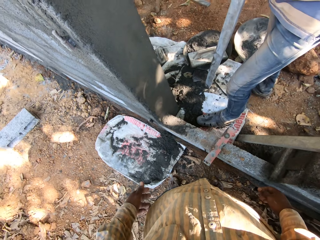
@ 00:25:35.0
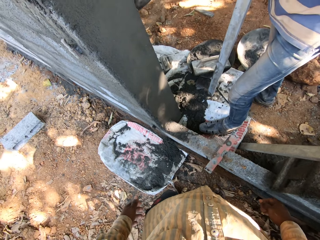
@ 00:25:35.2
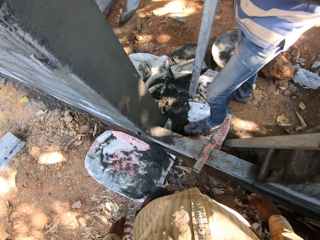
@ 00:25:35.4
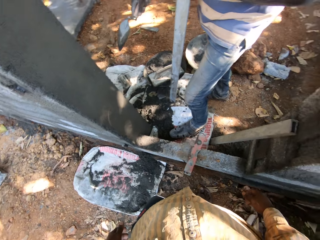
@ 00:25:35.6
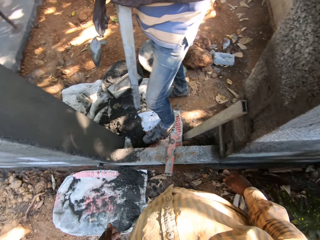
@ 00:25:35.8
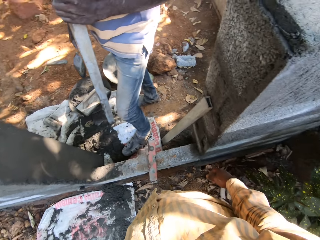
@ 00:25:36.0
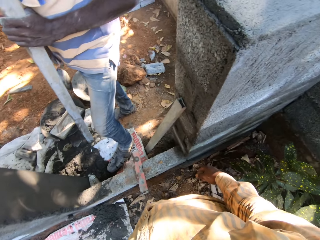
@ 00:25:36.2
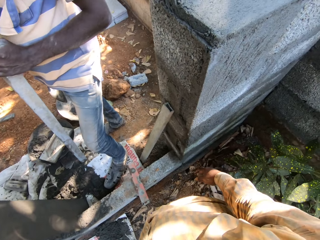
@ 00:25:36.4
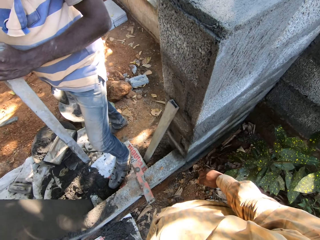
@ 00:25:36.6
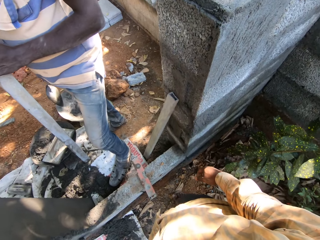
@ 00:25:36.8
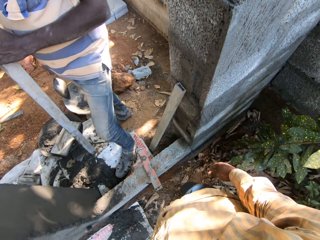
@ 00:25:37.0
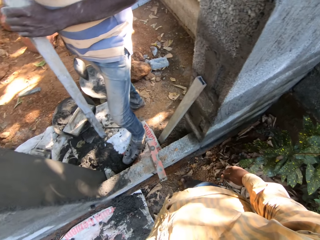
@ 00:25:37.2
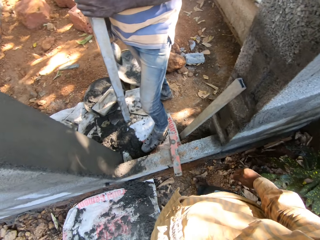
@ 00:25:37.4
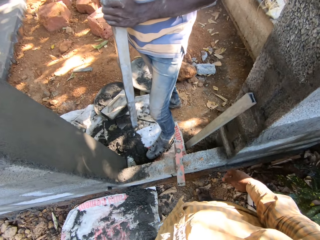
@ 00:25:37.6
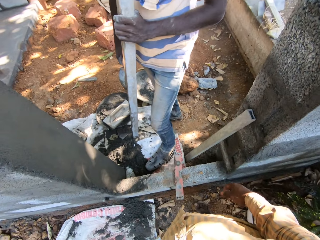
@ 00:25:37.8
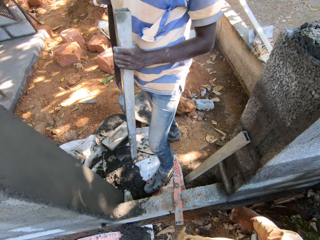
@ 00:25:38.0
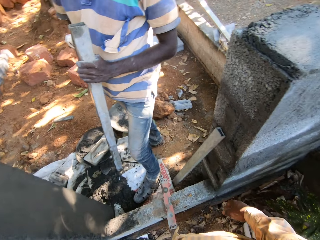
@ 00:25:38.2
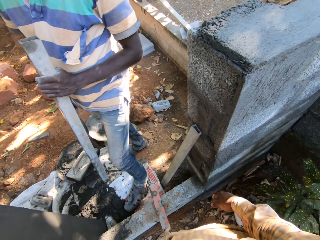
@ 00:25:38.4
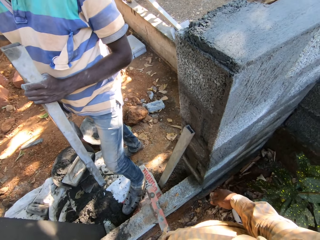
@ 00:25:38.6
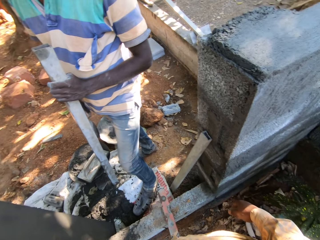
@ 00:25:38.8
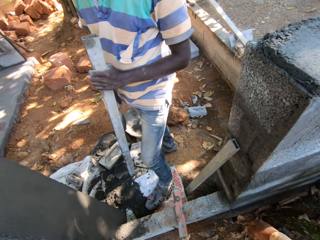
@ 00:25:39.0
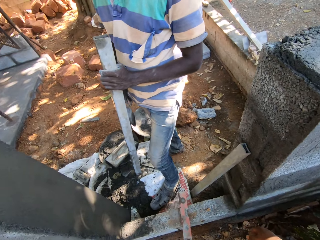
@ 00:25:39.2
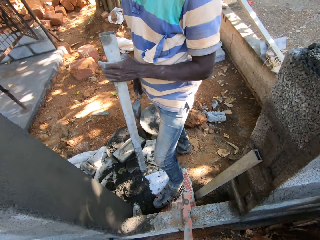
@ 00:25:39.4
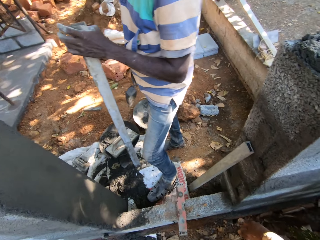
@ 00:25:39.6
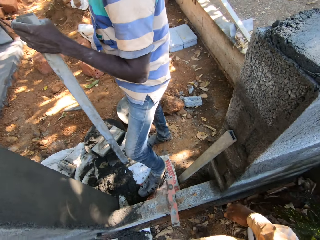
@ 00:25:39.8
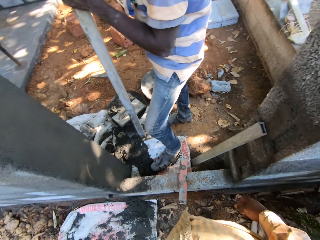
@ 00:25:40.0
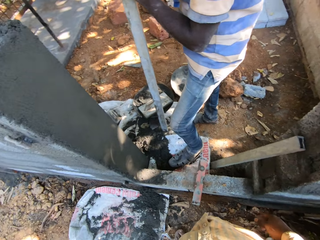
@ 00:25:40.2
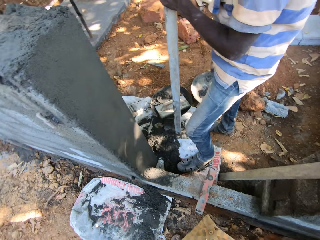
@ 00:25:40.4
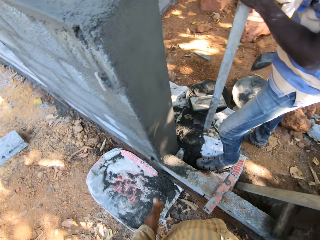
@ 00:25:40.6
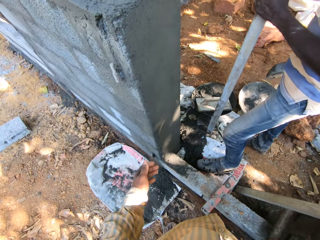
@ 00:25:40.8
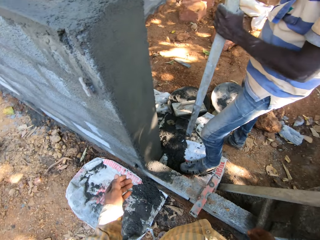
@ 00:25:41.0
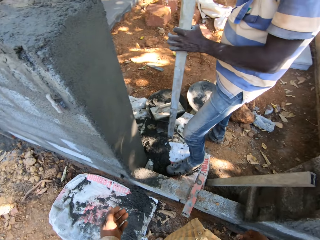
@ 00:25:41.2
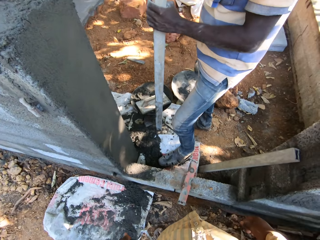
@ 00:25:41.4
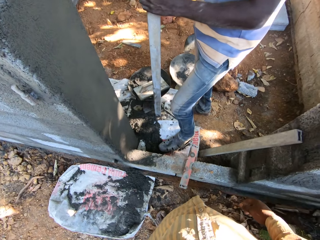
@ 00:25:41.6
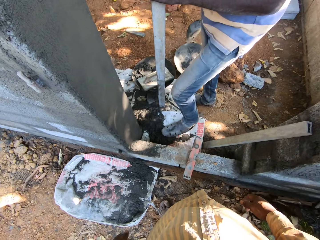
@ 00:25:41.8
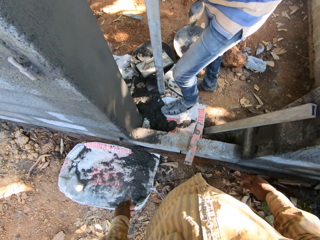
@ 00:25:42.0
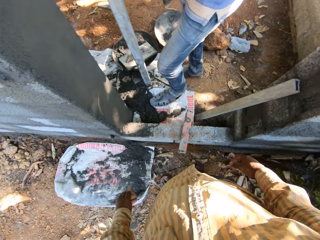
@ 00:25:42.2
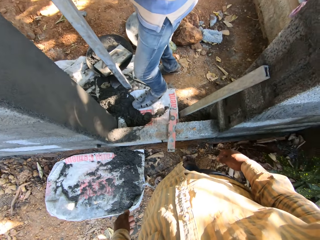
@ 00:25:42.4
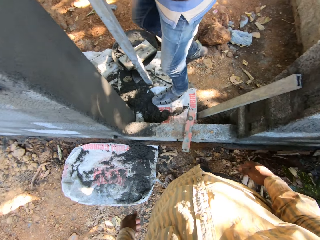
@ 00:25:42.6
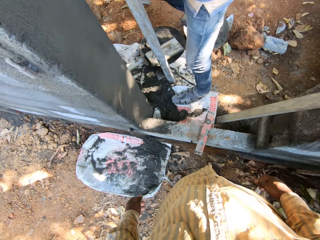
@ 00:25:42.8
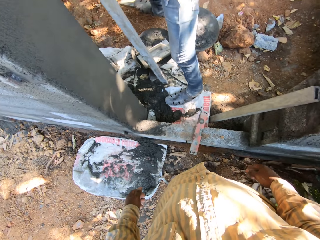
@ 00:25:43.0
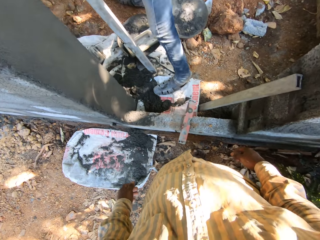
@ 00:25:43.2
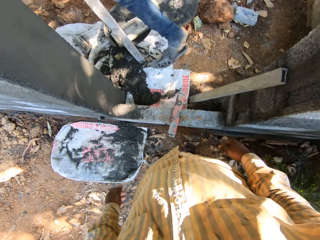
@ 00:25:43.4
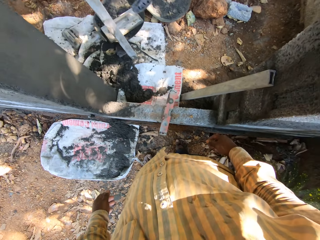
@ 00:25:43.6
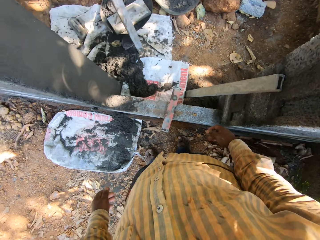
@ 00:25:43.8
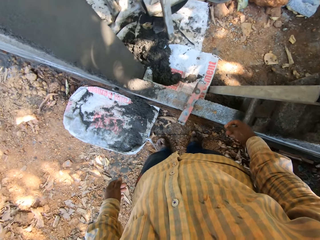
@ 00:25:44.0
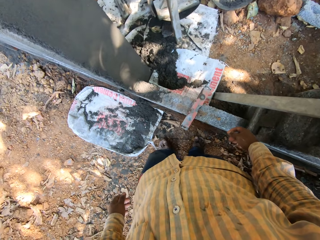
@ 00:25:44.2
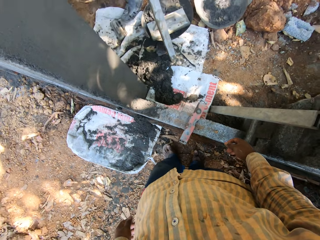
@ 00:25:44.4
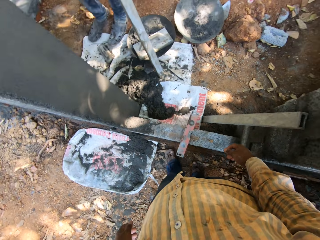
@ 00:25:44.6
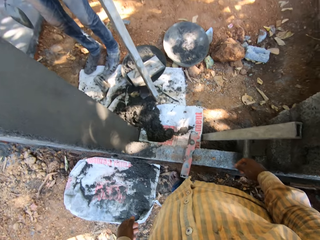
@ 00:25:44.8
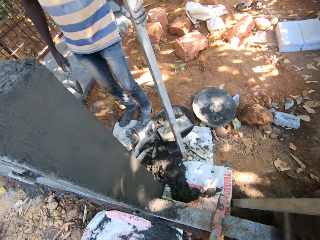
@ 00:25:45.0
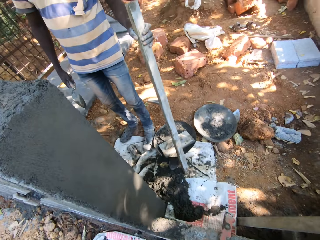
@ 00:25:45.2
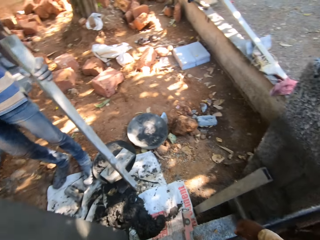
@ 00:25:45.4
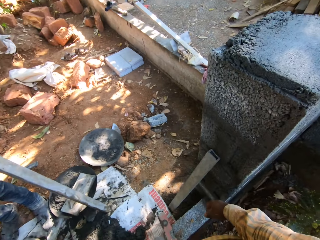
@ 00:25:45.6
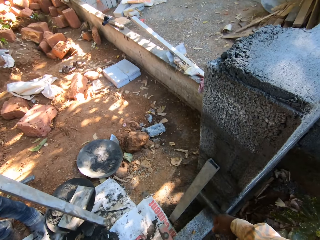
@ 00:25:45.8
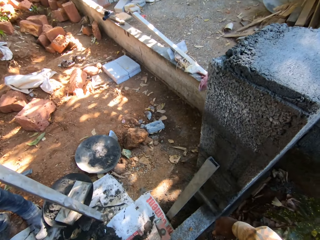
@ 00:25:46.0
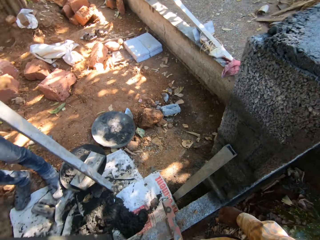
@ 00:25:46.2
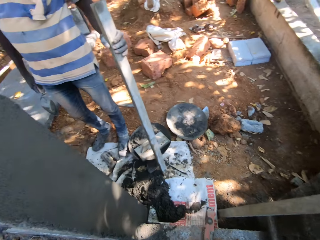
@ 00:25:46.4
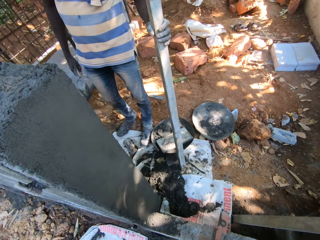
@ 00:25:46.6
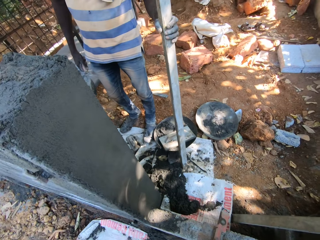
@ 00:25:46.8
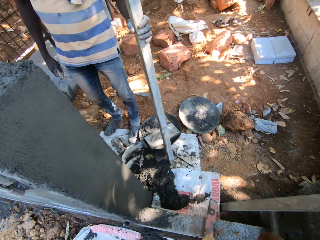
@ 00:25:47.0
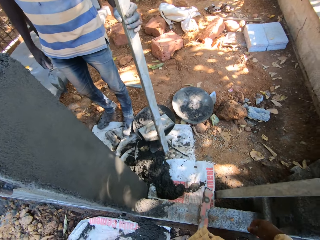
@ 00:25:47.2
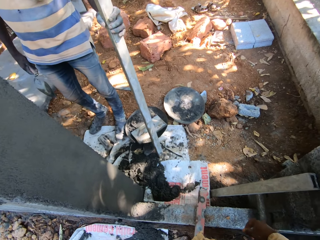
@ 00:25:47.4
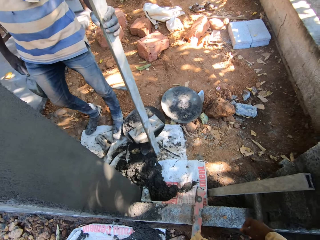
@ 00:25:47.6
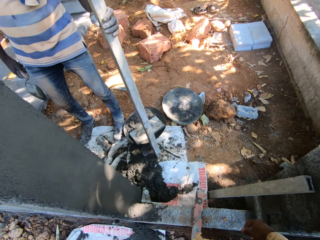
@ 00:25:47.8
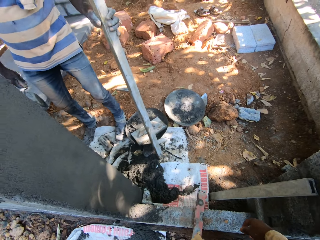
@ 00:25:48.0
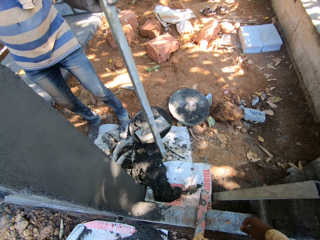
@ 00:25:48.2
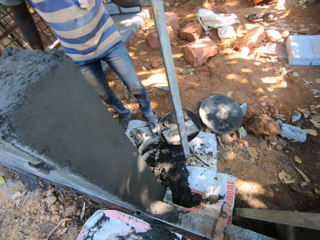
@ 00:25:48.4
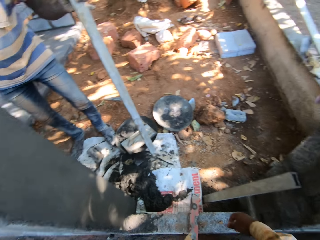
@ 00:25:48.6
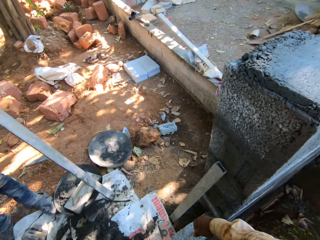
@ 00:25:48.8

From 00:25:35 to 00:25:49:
The camera wearer looks around. They stretch a hand and drop down the hand. A person moves. The camera wearer looks around.

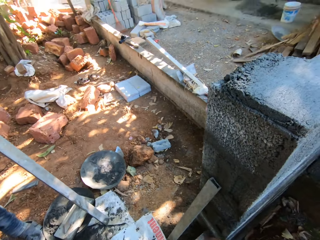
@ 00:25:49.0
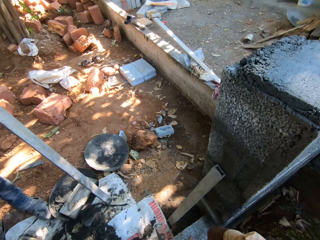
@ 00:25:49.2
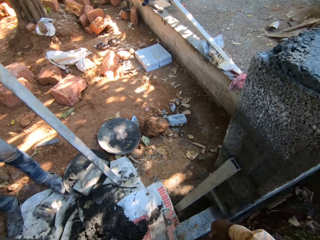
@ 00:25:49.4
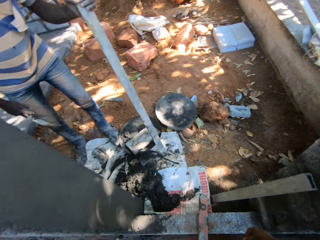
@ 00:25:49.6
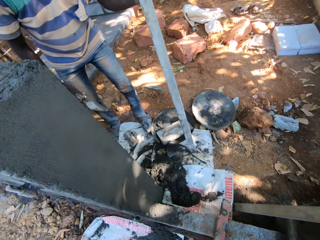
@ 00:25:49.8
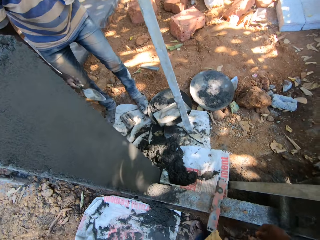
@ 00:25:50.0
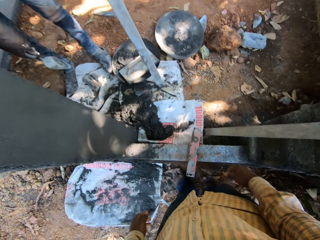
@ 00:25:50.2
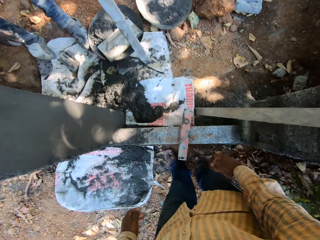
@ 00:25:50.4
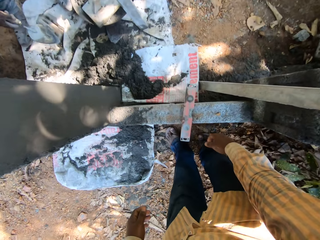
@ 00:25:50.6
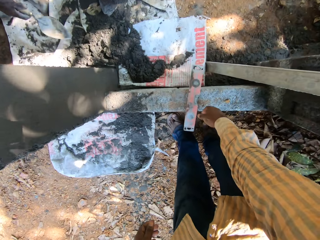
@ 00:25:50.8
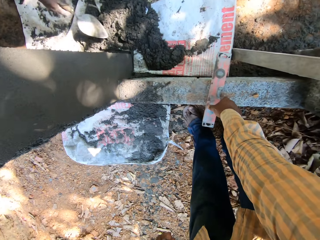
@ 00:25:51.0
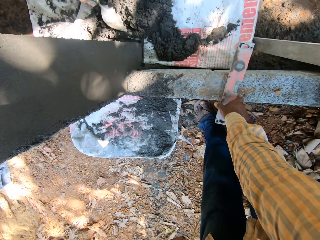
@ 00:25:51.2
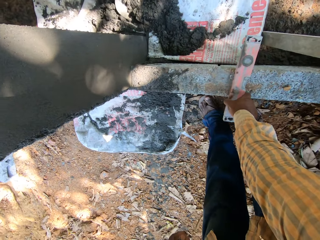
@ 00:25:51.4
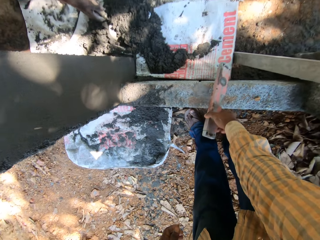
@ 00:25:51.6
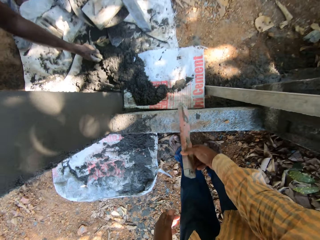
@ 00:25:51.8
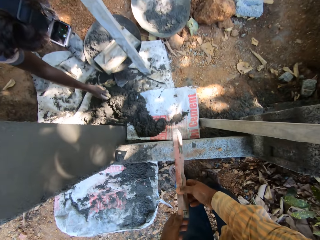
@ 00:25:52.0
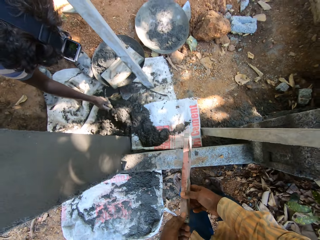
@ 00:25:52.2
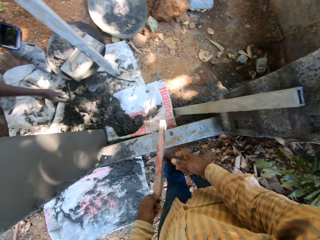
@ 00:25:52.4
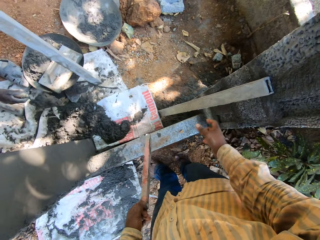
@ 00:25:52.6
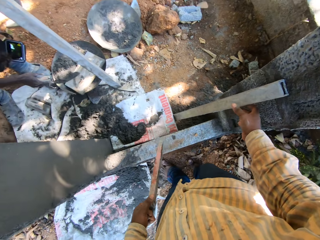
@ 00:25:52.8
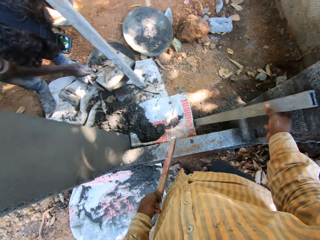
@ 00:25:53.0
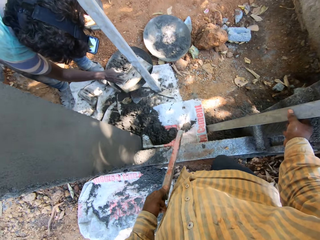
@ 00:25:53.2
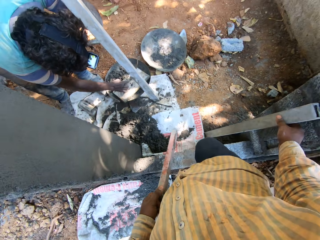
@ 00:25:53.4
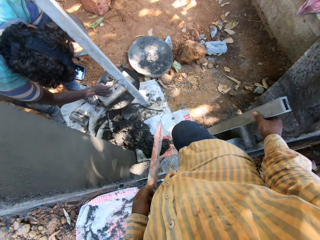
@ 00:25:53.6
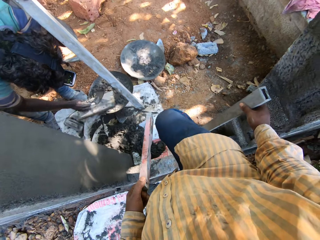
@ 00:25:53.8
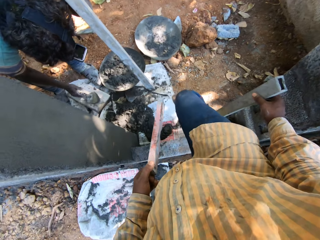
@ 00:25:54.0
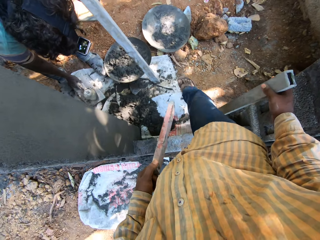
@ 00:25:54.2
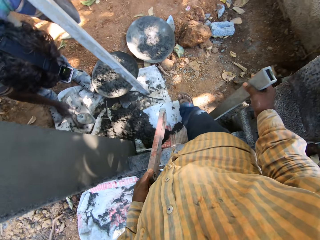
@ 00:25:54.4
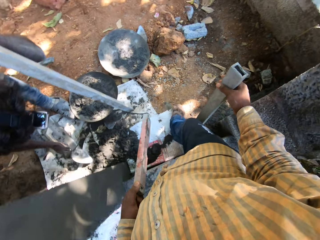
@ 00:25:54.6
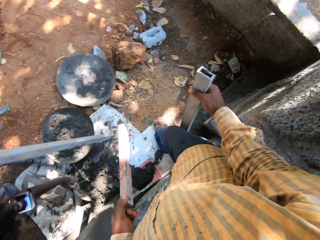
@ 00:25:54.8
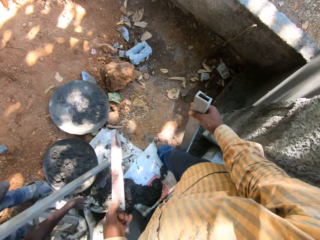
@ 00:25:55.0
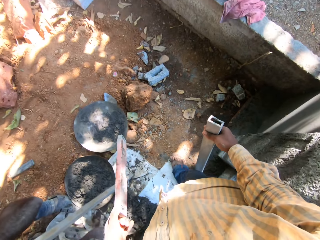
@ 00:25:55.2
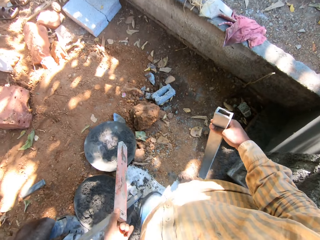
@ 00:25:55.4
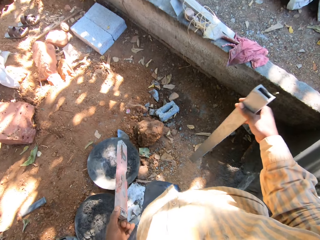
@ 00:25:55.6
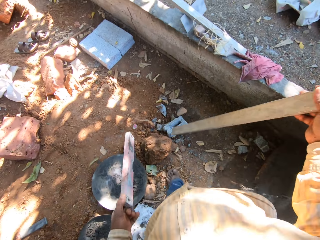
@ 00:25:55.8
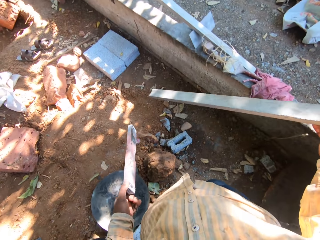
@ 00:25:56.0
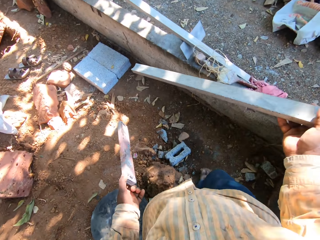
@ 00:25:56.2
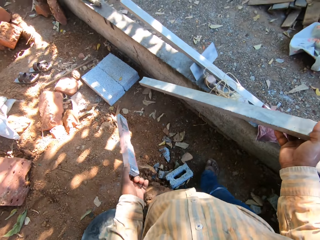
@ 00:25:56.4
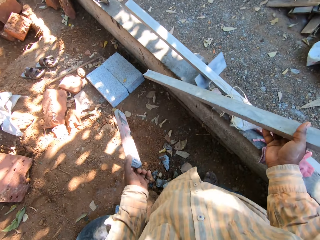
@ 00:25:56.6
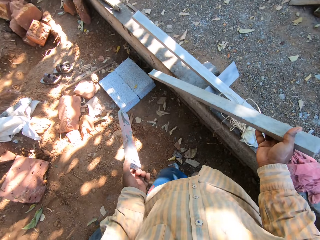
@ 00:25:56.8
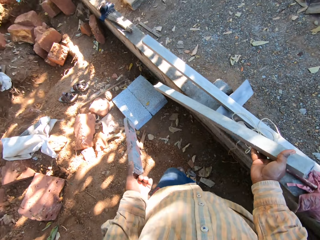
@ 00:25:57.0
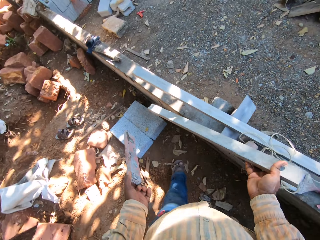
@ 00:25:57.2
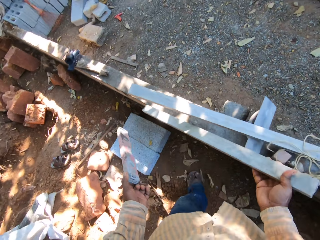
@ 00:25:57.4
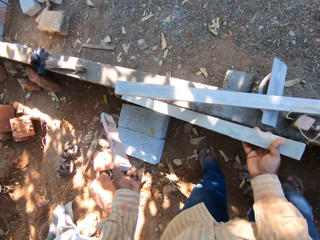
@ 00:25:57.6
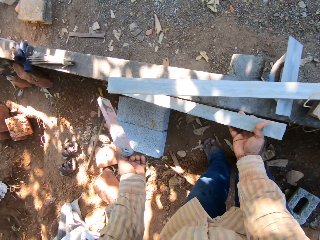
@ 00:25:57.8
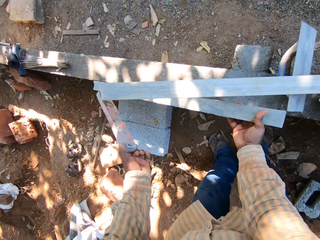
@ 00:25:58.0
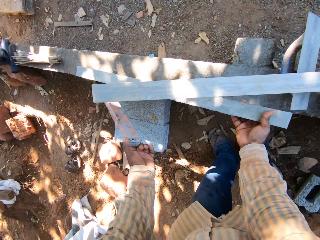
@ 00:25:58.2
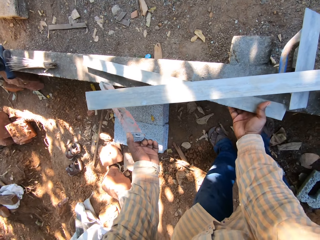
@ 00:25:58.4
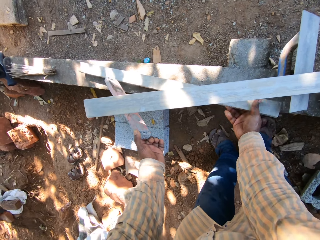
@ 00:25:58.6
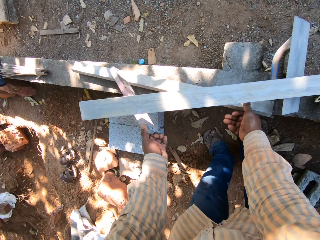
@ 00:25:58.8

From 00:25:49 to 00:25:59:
The camera wearer picks a plumb from the ground with his right hand. He places the plumb in his left hand from his right hand. He holds a steel. He picks a metal rod from off the wall with his right hand. He walks. He walks again.
